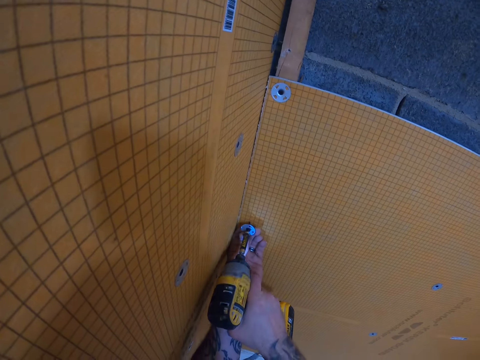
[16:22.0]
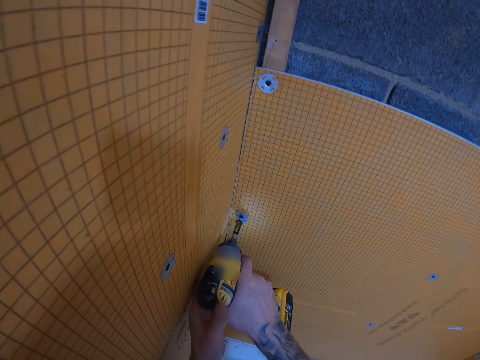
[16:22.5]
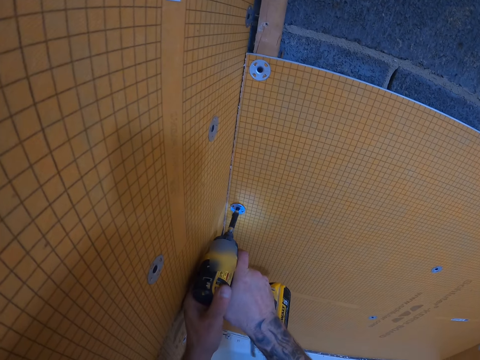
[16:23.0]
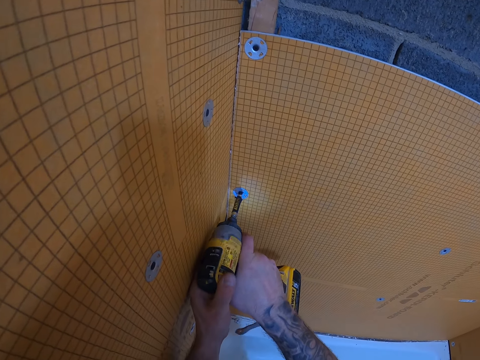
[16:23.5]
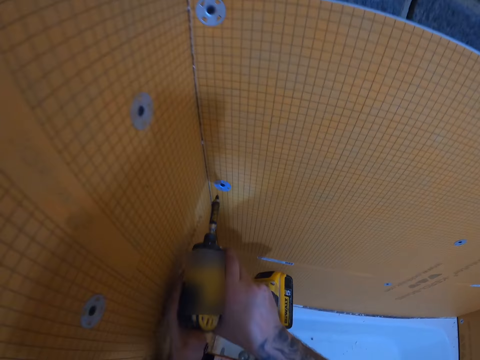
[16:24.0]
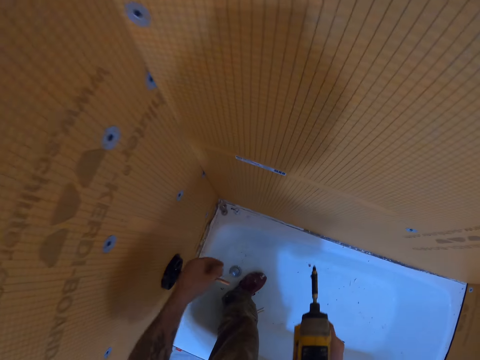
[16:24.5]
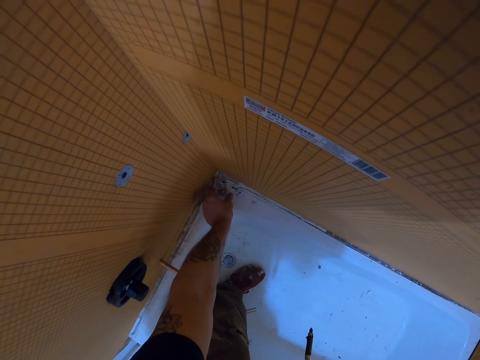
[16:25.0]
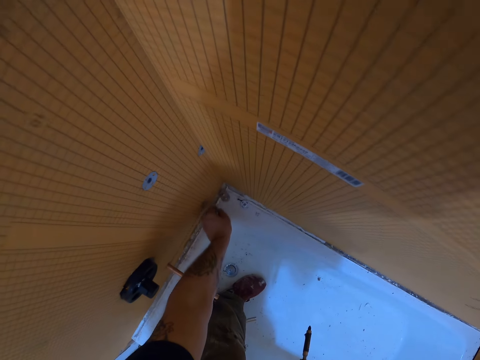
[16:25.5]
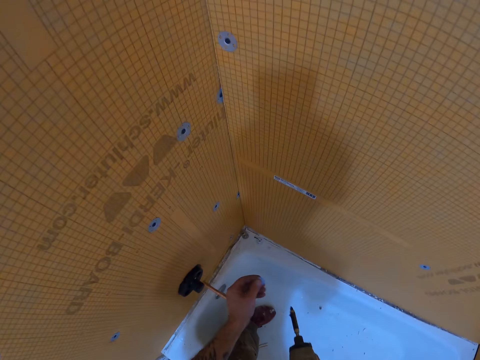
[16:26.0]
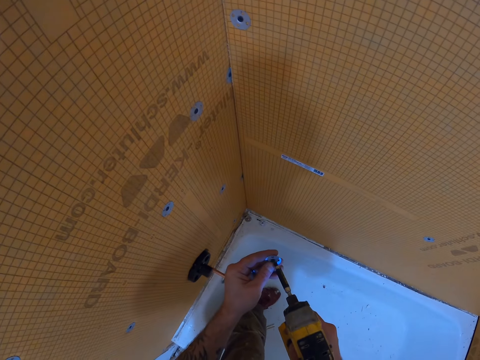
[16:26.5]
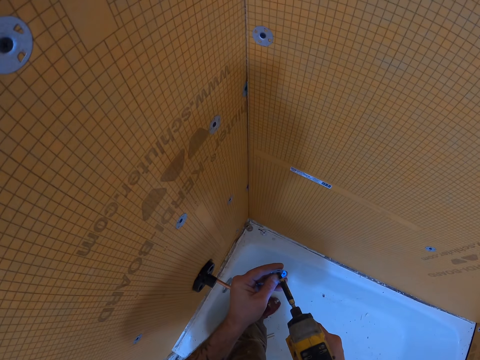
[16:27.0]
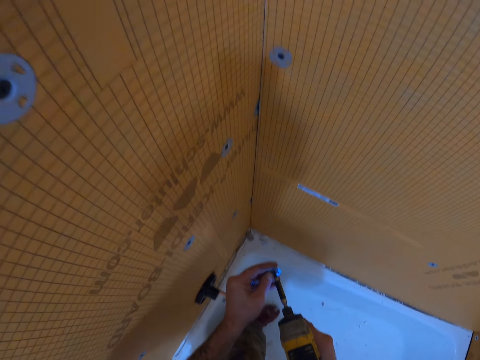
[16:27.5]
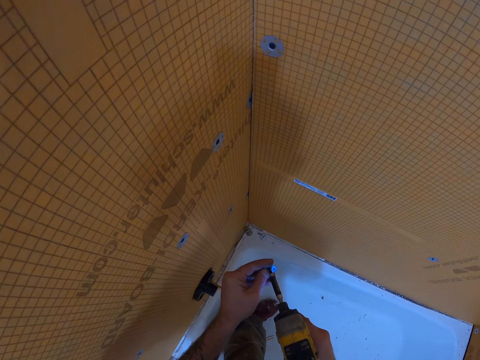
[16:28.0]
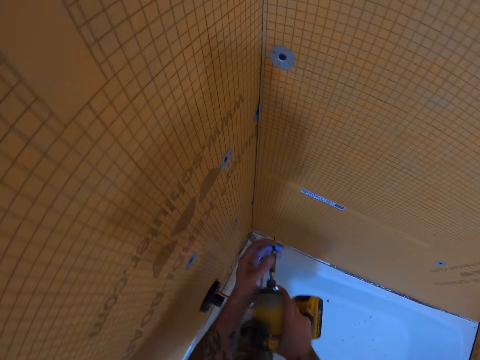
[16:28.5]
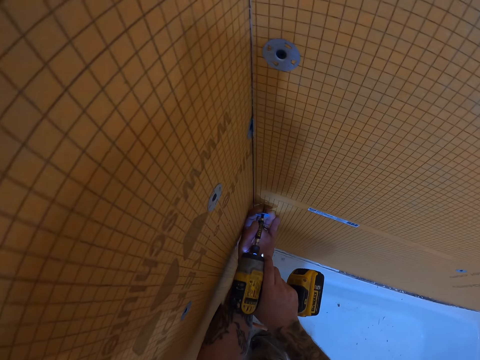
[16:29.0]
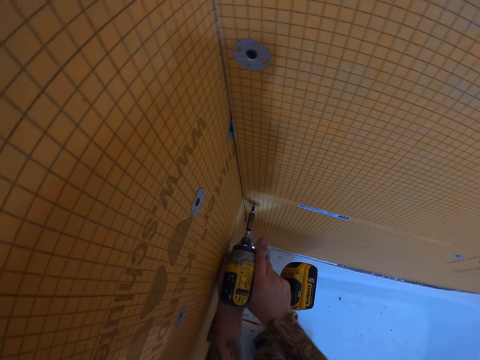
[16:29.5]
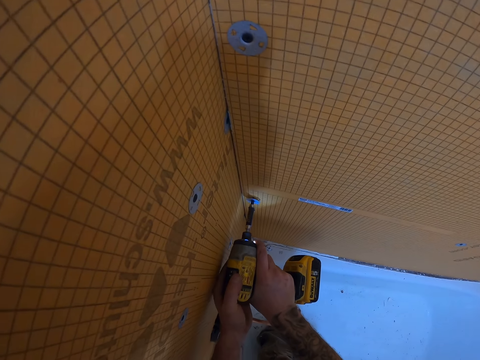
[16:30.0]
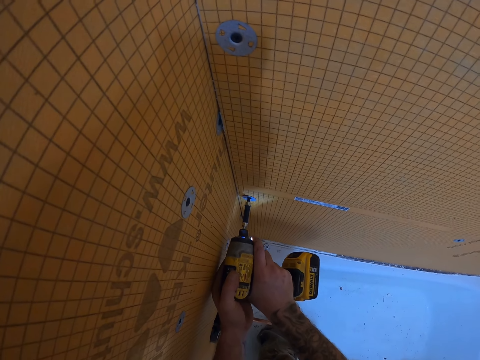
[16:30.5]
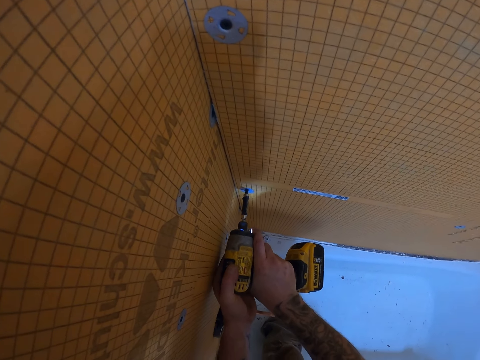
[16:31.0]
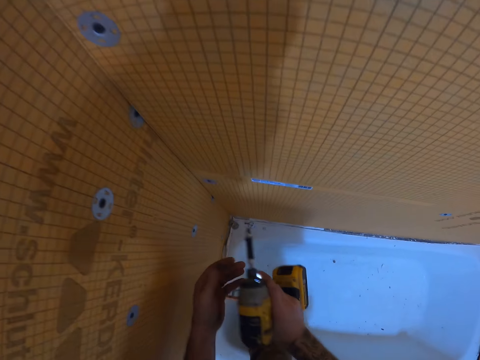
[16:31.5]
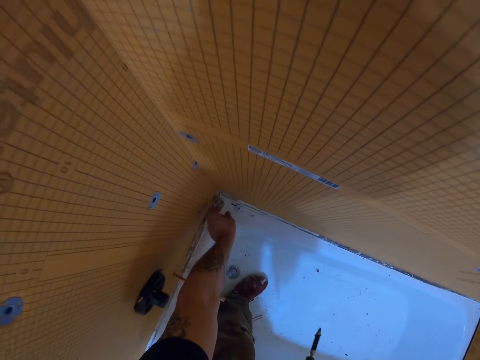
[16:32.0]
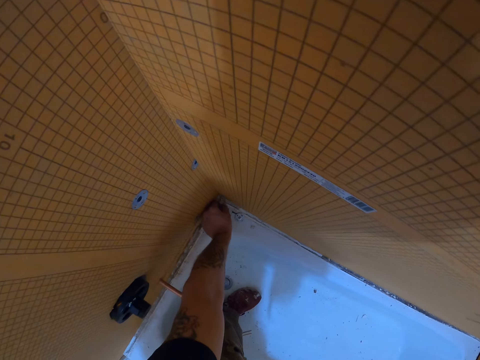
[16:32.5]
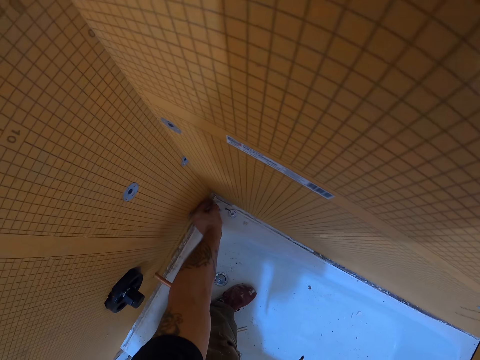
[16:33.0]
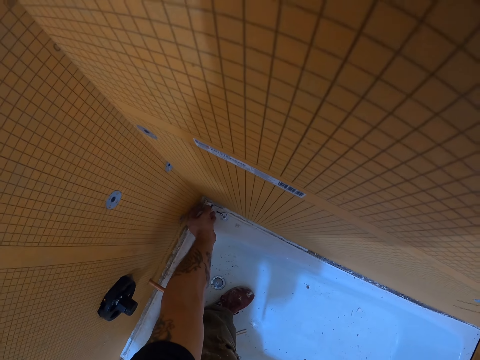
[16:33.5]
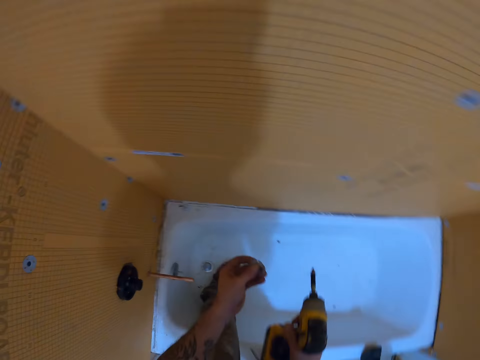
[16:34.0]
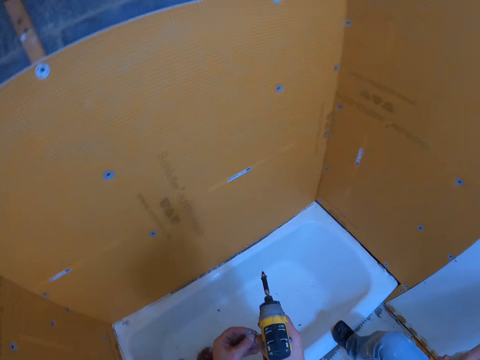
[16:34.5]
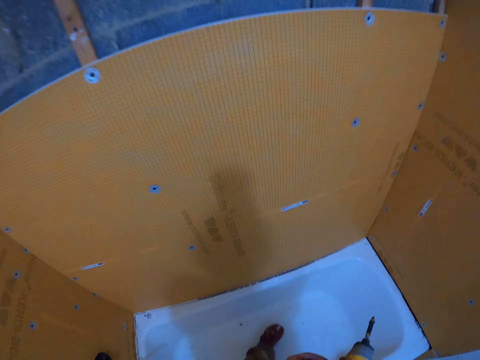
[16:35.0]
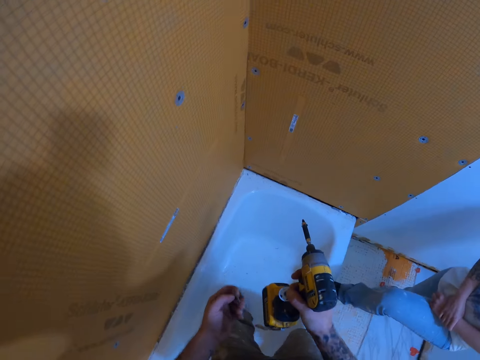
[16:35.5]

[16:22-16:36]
The camera wearer drills the tile backer washer in the tile backer board. They pick another tile backer washer on the bath tub, insert the tile backer washer to the hand drill and drill the tile backer washer in the tile backer board. They pick some tile backer washer on the bath tub.

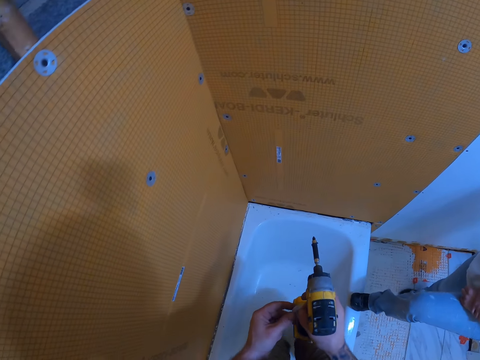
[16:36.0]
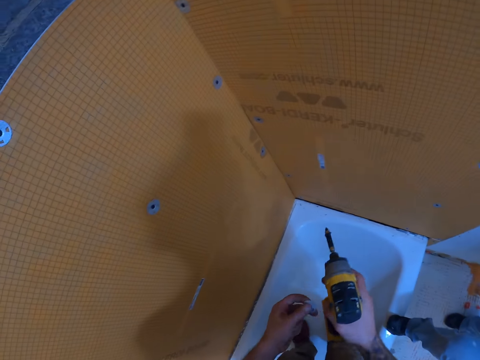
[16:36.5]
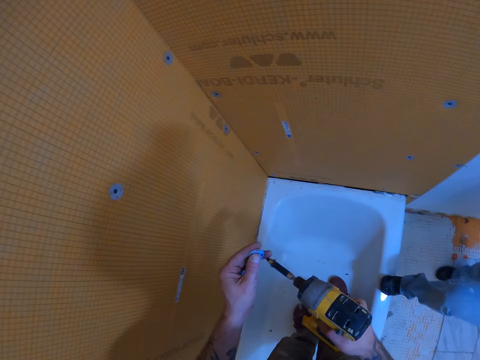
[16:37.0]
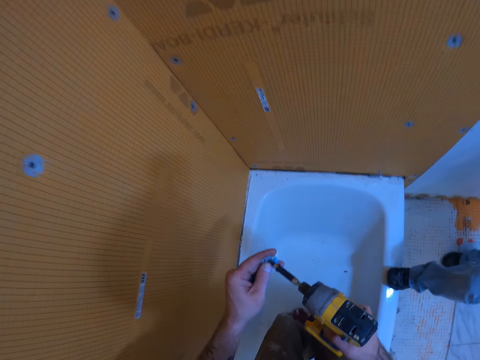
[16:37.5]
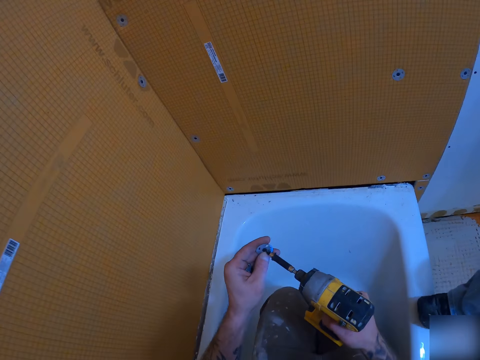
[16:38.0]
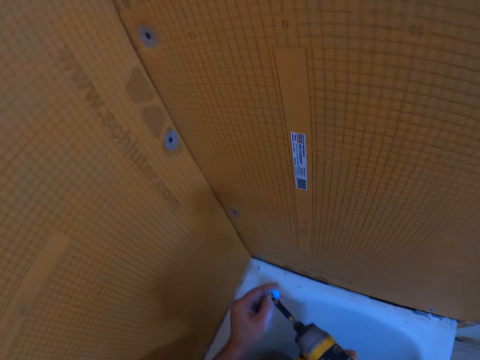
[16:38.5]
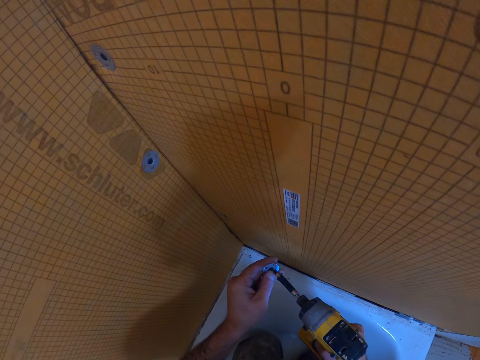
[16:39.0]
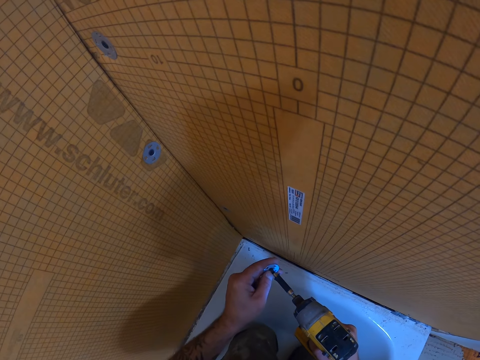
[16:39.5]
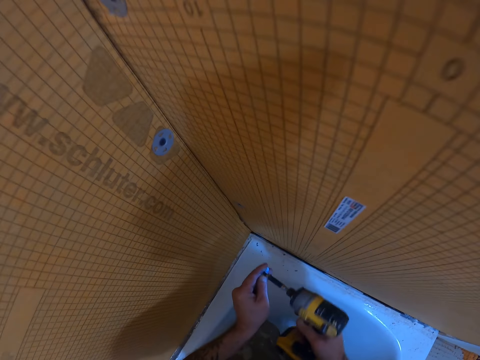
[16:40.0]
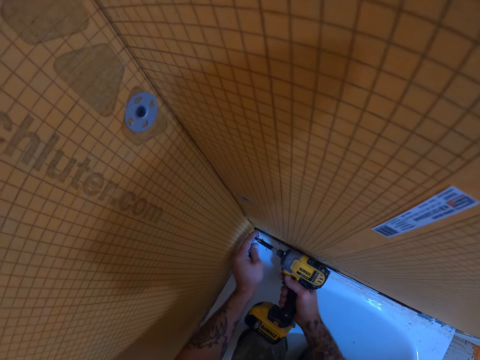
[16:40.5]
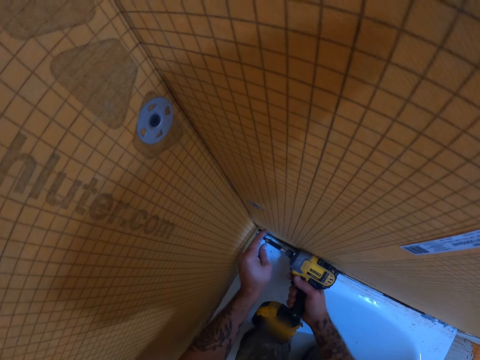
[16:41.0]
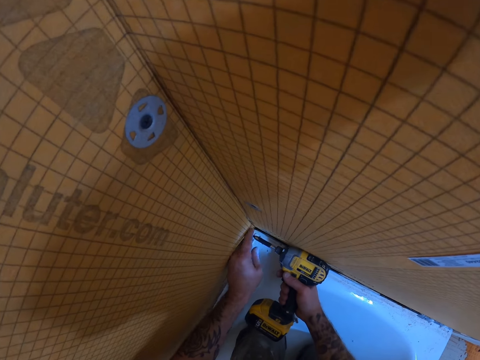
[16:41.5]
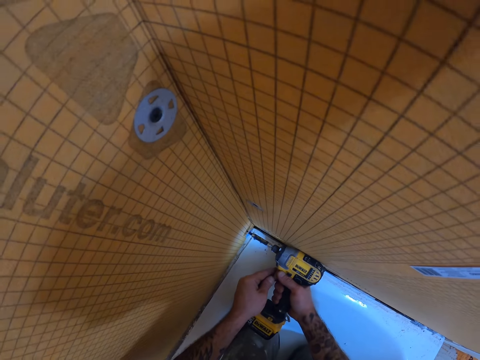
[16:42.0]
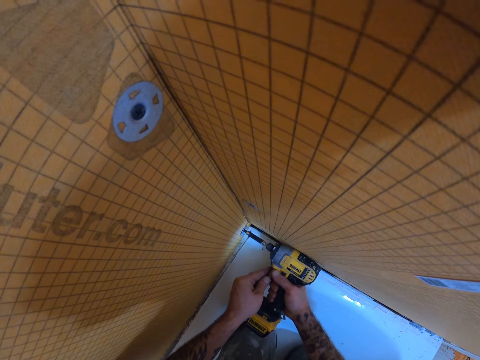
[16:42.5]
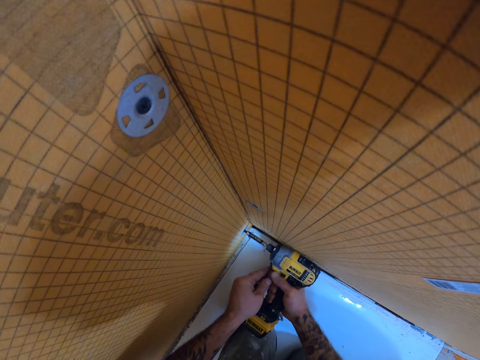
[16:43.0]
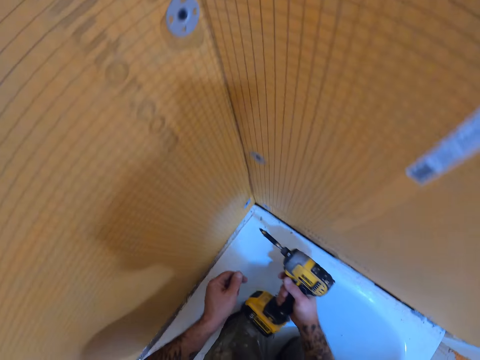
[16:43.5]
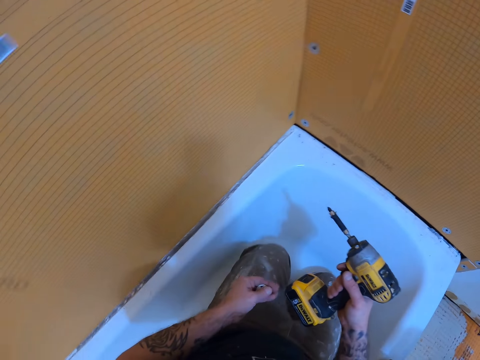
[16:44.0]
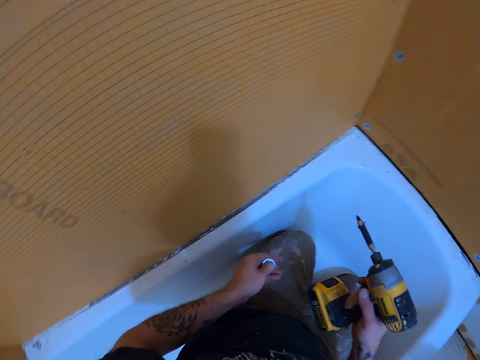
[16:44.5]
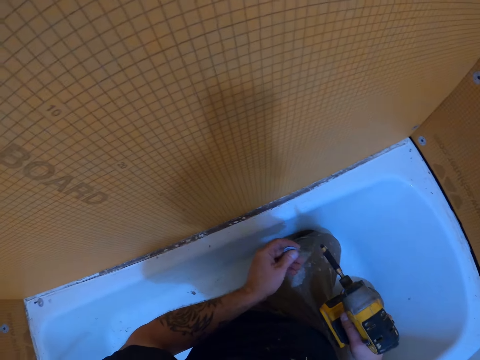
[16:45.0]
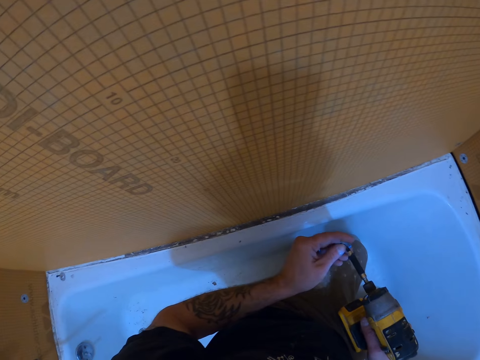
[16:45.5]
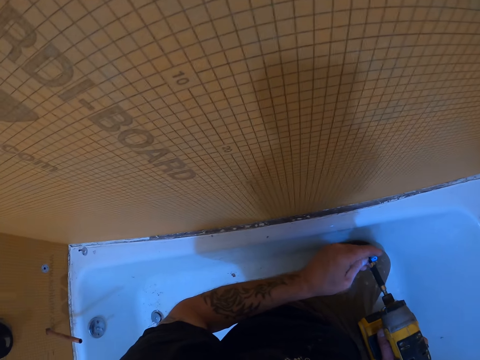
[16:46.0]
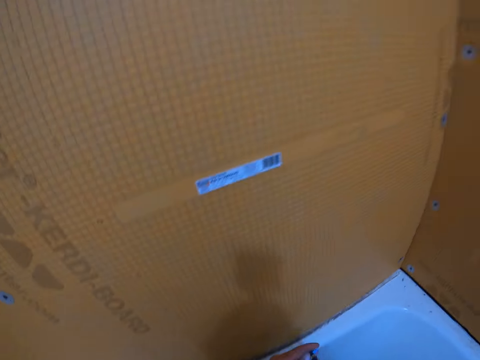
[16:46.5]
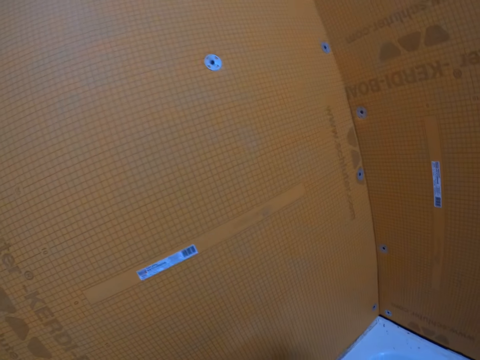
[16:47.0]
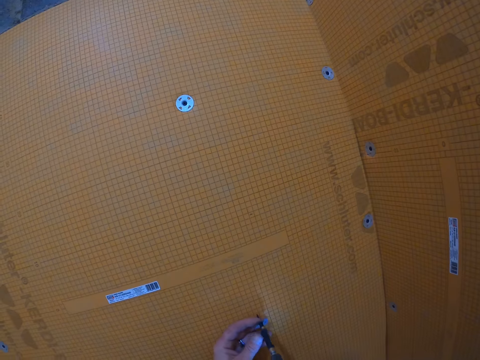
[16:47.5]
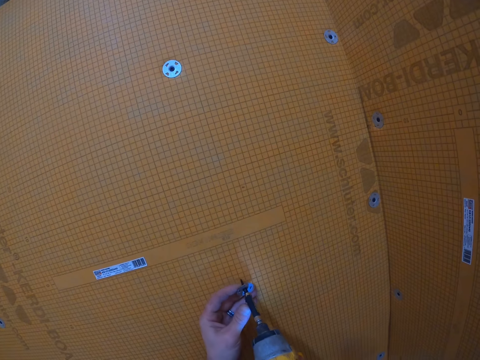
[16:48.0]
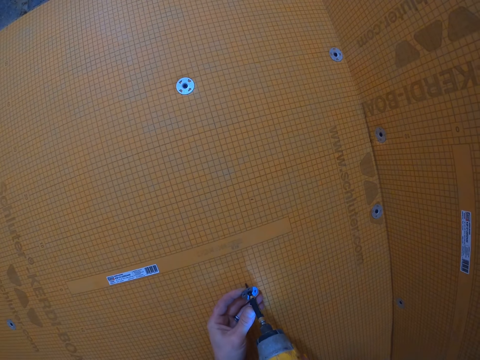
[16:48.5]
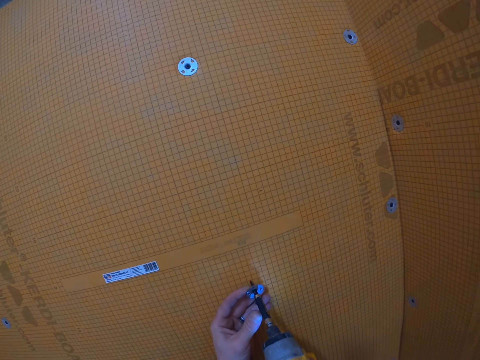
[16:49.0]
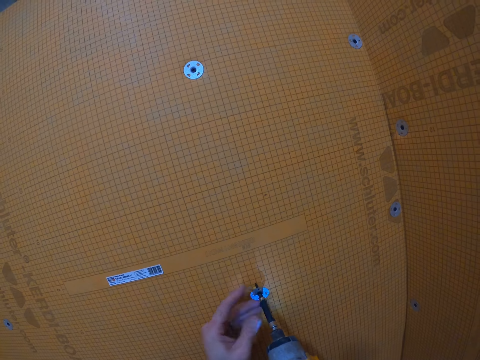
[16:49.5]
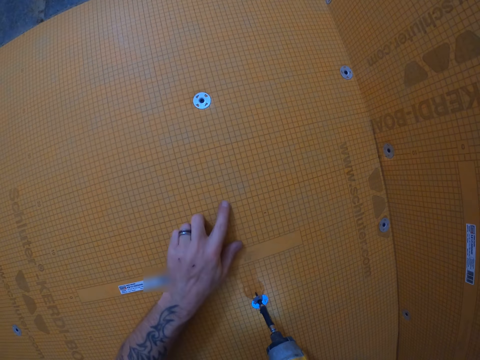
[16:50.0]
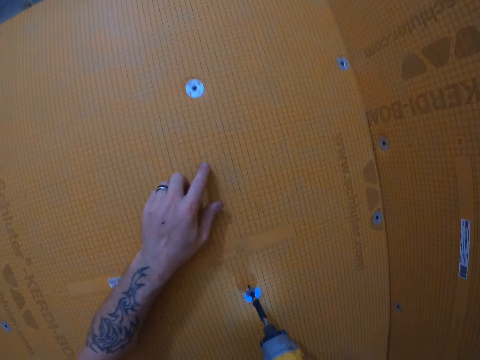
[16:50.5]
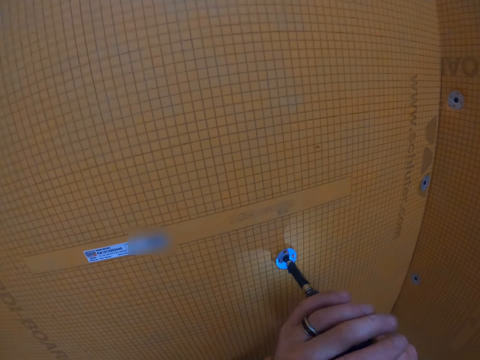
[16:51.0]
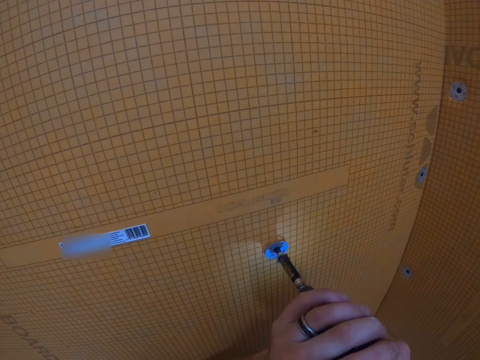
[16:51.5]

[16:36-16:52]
The camera wearer inserts the tile backer washer to the hand drill. They drill the tile backer washer in the tile backer board or plastic wall panel. They insert the tile backer washer to the hand drill and drill the tile backer washer in the tile backer board. They point at the plastic wall panel. They fix the plastic wall panel on the wall.
